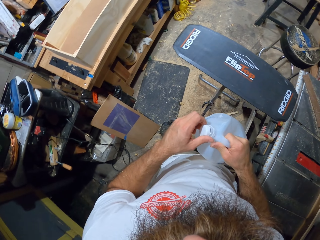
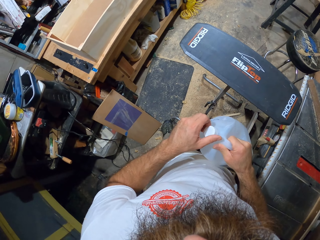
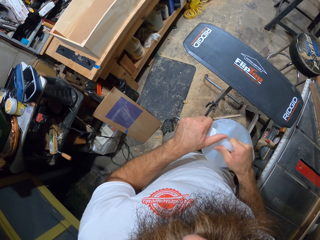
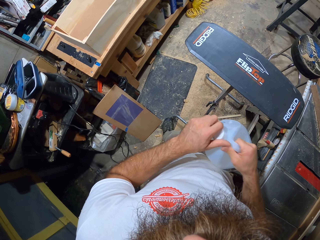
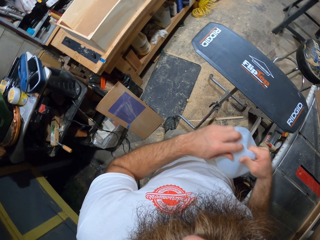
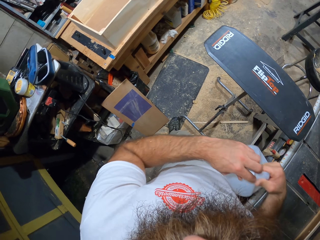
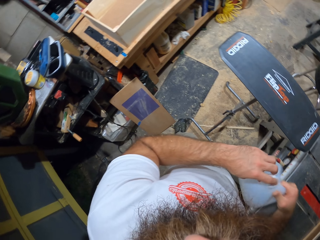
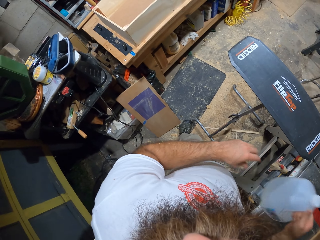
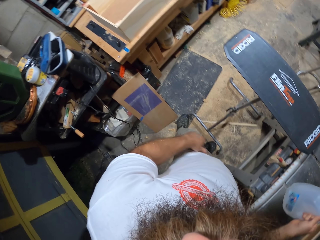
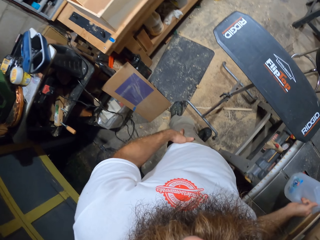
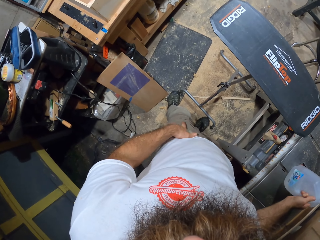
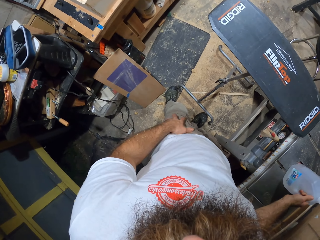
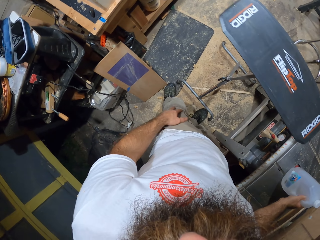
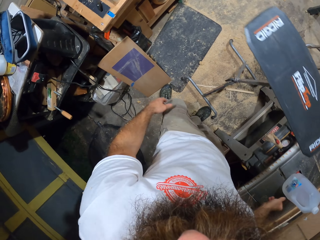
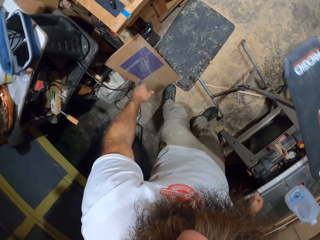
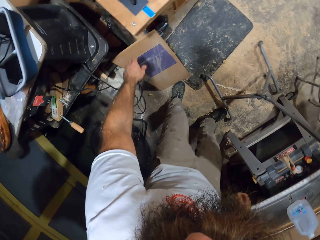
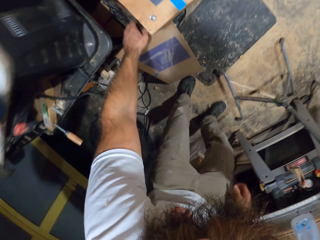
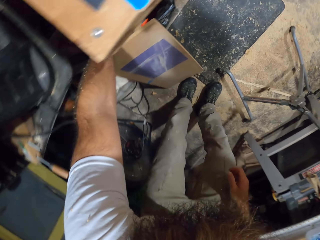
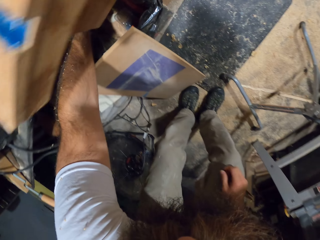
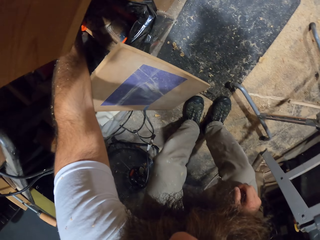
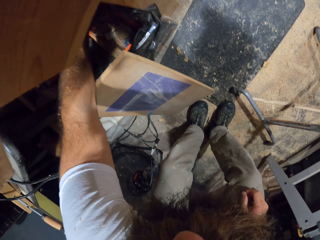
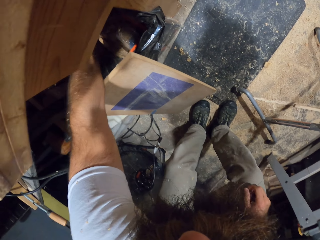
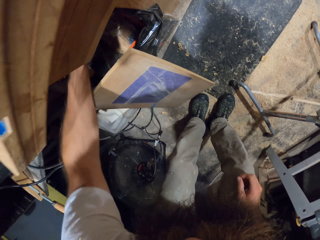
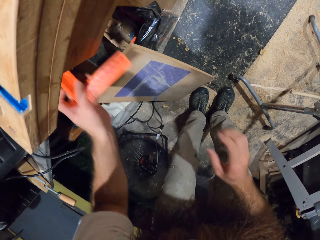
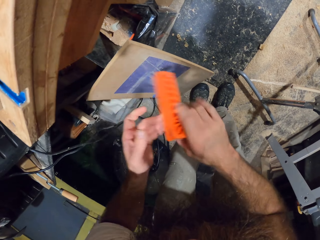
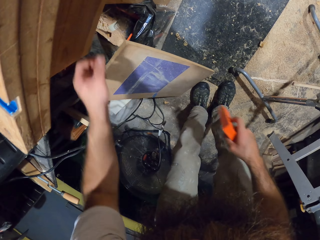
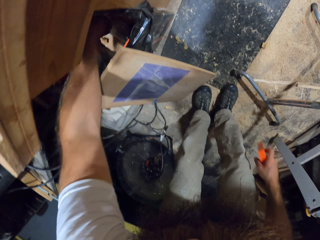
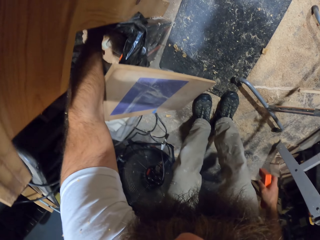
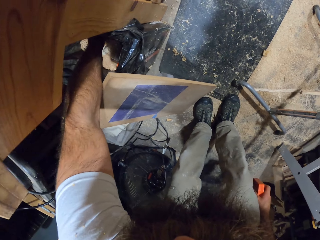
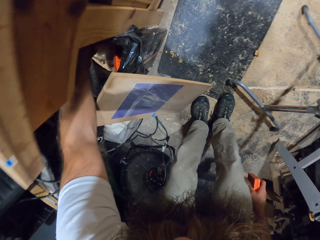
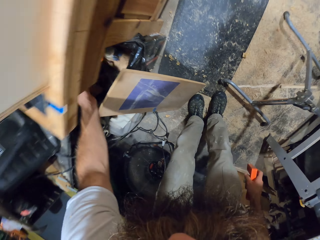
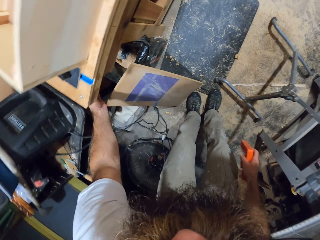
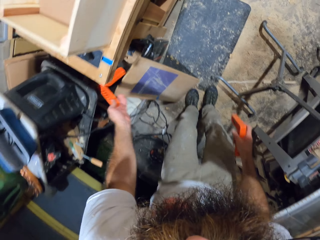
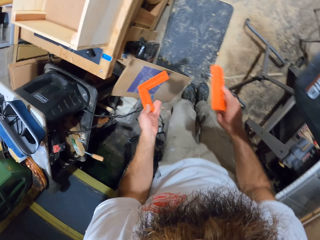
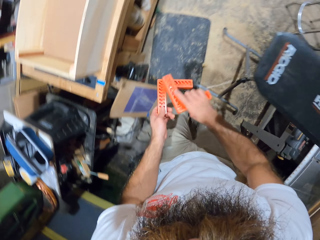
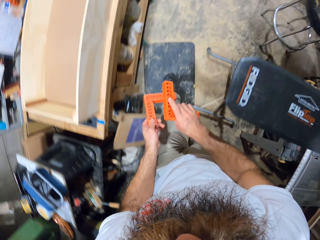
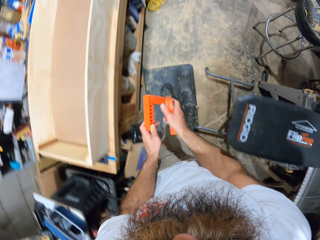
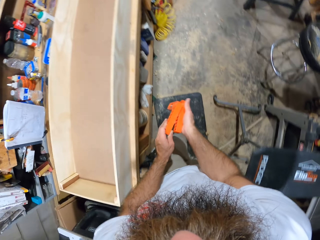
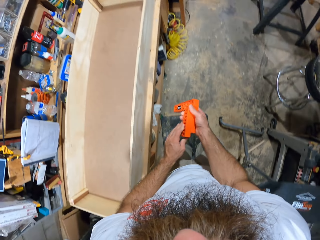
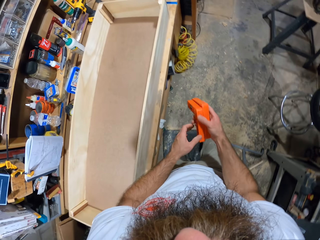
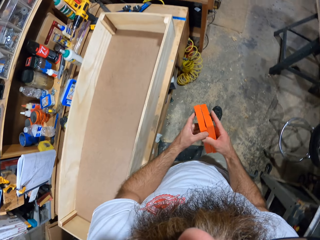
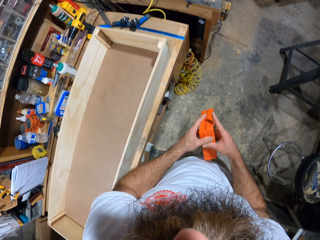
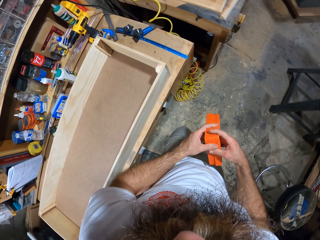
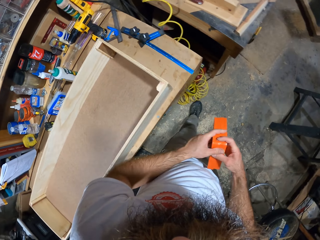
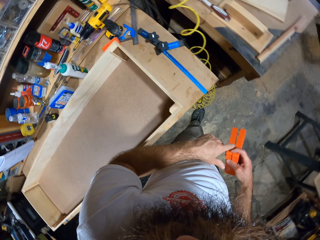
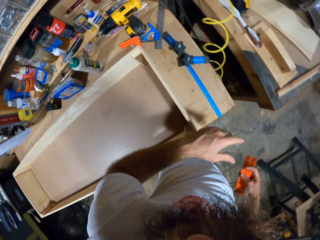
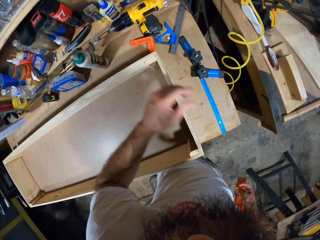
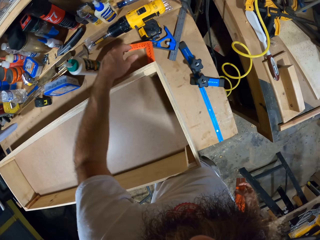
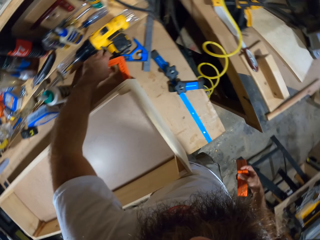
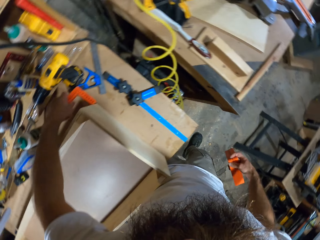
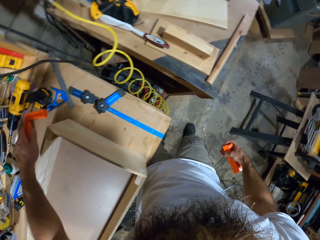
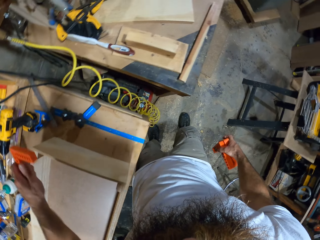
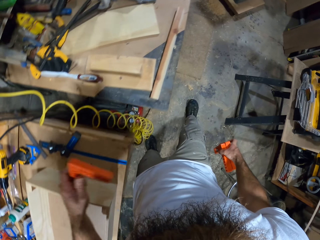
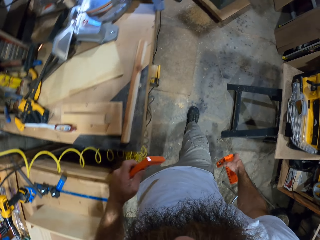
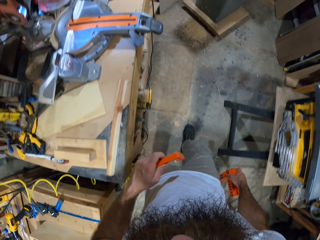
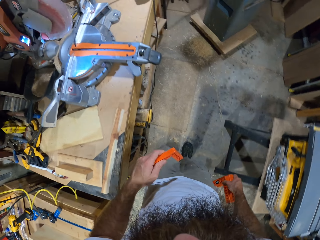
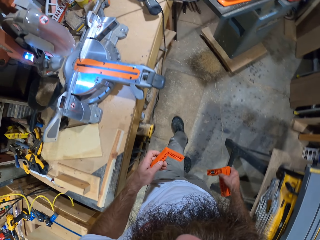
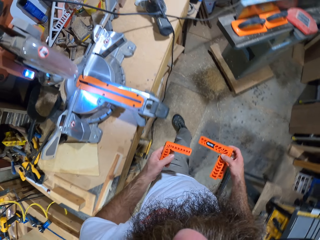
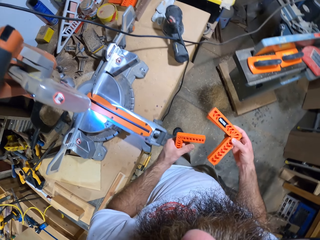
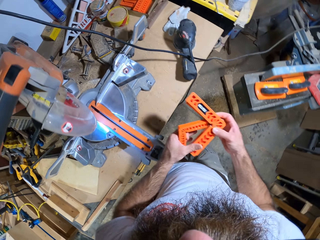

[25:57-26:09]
The camera wearer closes the keg or jerrican in his right hand with his left hand. He puts the jerrican on the table. He picks the triangular ruler under the table with his left hand. He passes the triangular ruler from his left hand to his right hand. He picks the triangular ruler under the table with his left hand. He walks. He passes the triangular ruler from his left hand to his right hand. He picks the triangular ruler on the table with his left hand.

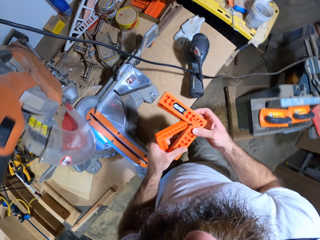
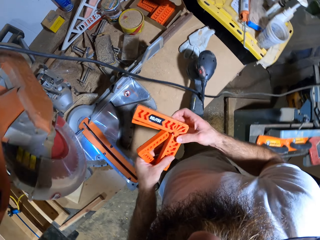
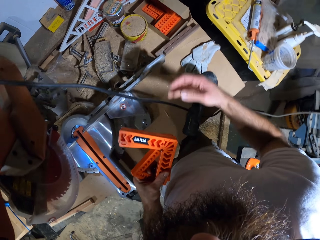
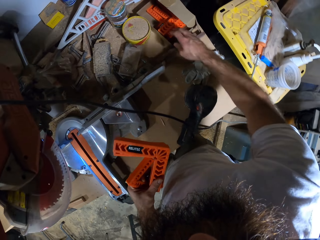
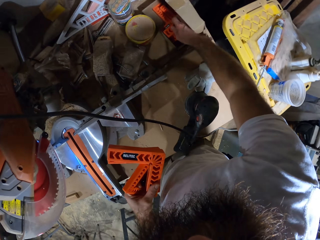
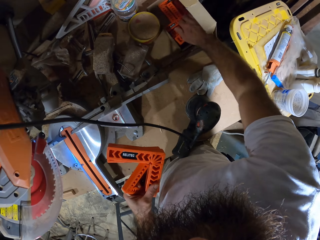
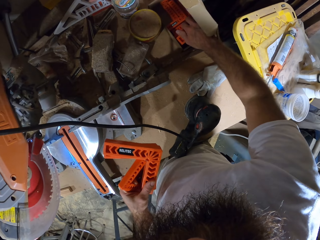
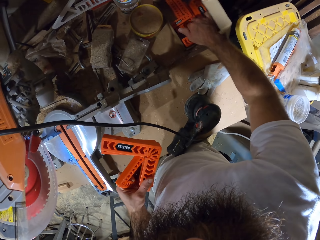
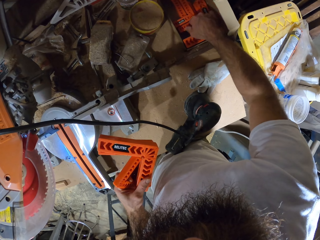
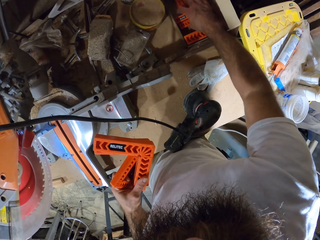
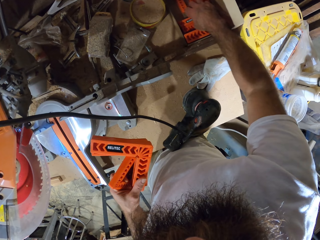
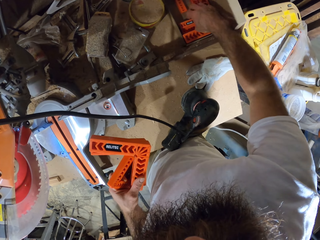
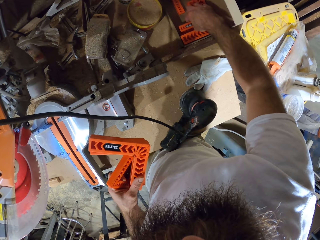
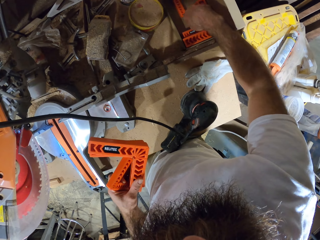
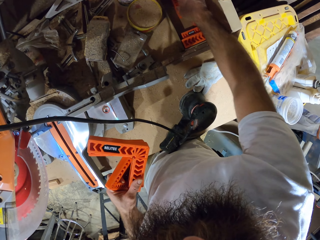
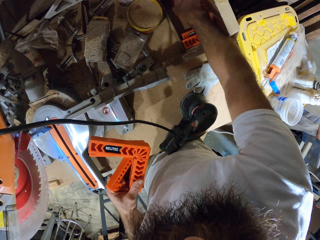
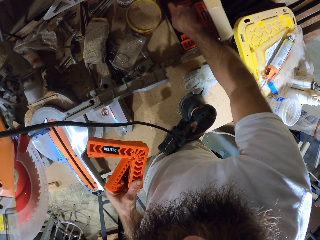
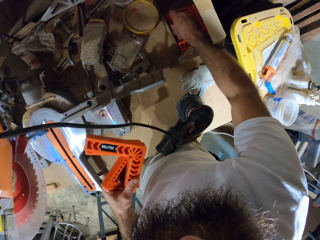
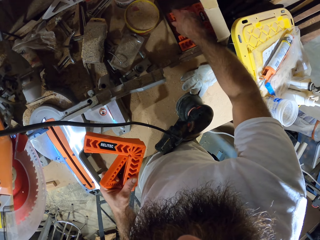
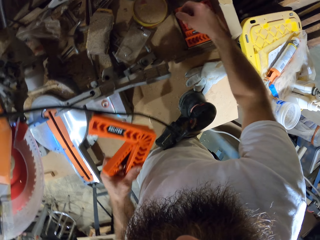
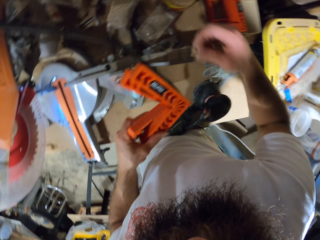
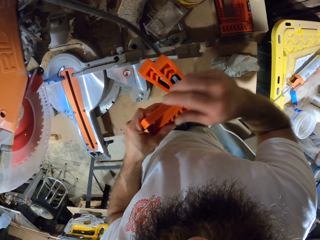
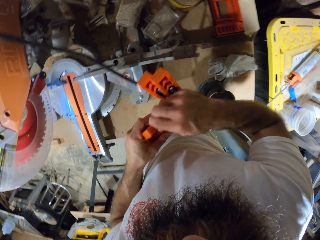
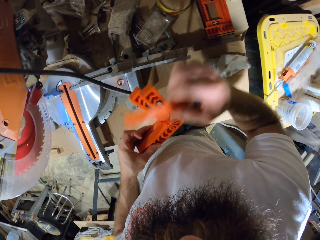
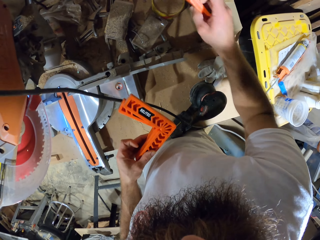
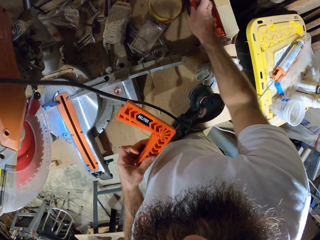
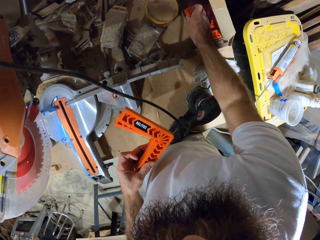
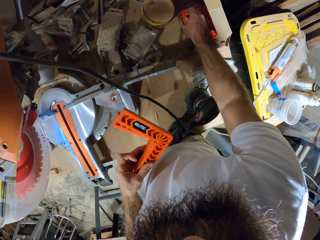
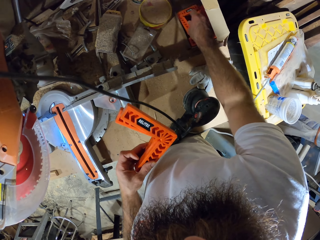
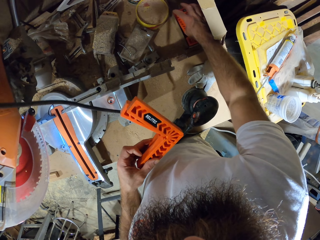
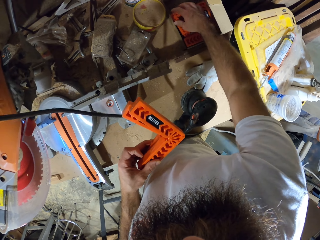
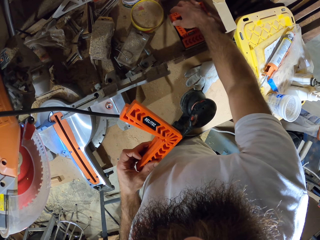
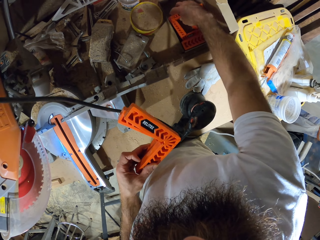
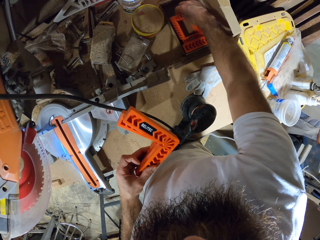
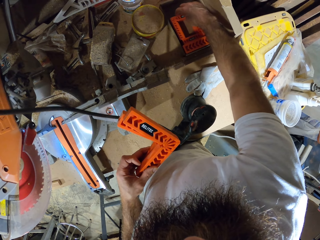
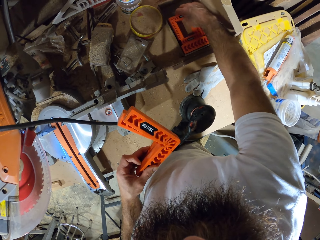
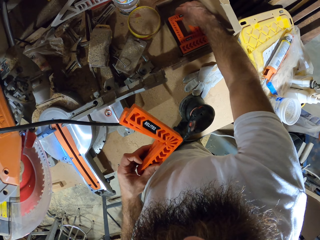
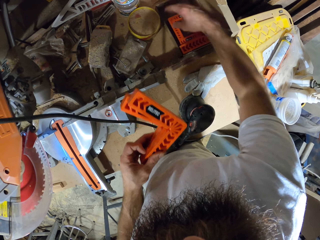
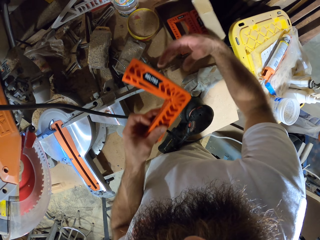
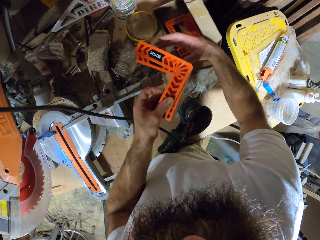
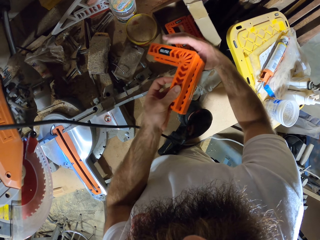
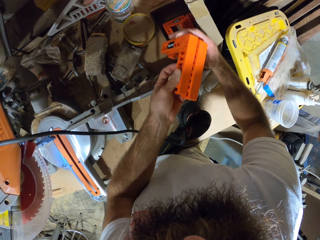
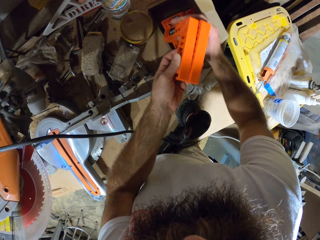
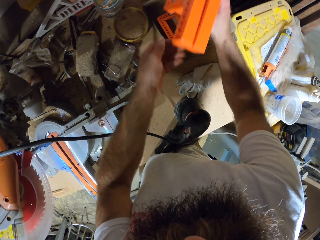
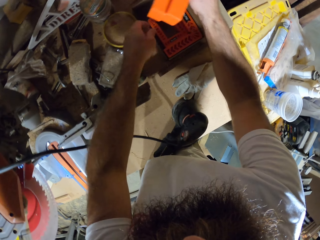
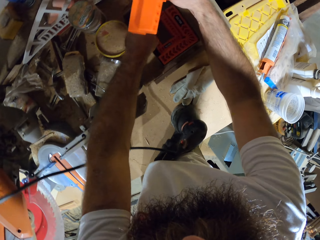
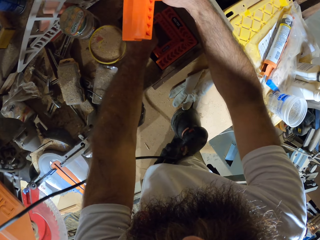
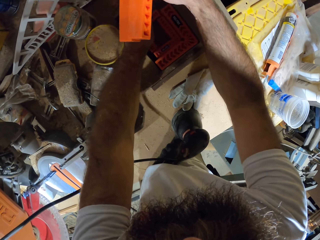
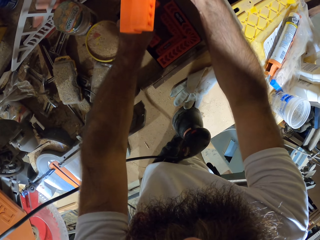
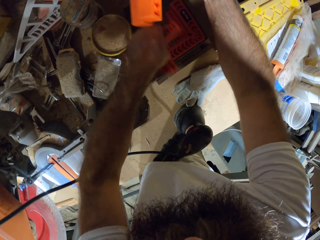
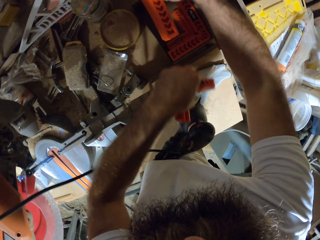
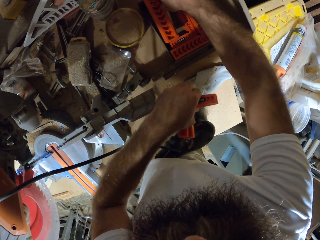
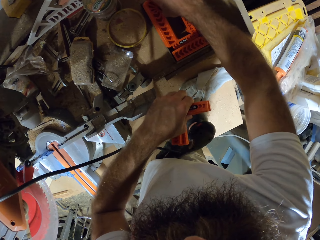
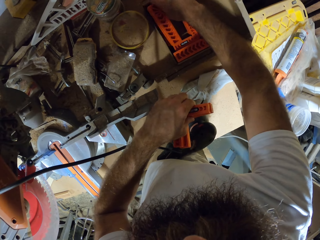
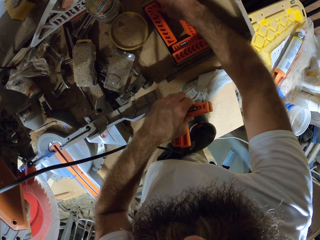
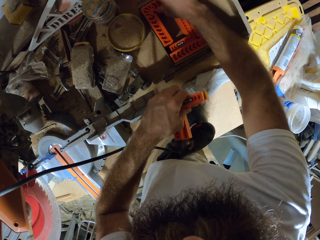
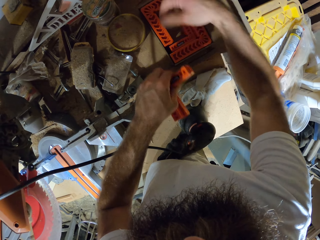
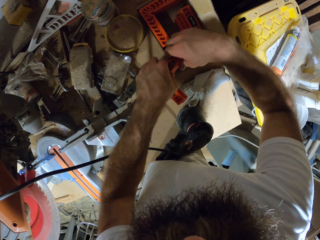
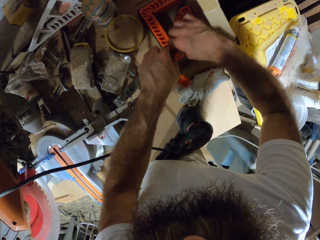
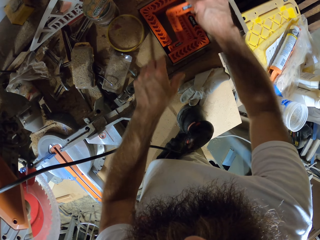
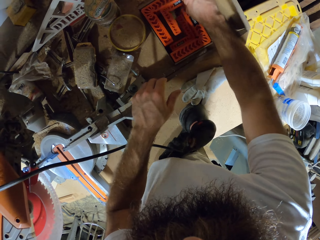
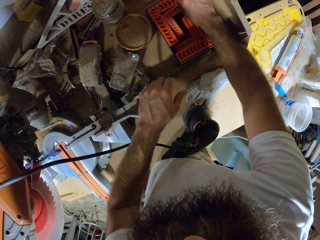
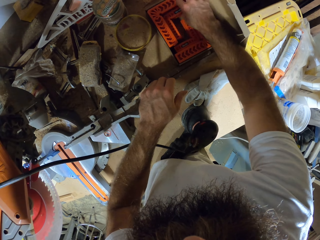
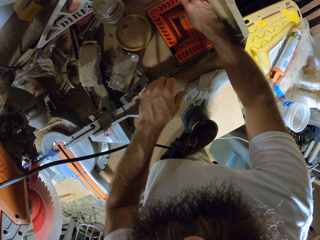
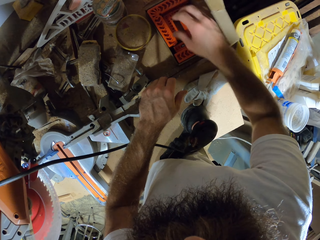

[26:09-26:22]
The camera wearer passes the triangular rulers from his right hand to his left hand. He touches the relitec squares in a box. He shifts the triangular rulers in a pack on the table with his right hand. He drops the triangular ruler in his right hand on the stack of triangular rulers in the pack on the table. He passes the triangular rulers from his left hand to his right hand. He arranges the triangular rulers in the pack on the table with both hands.
